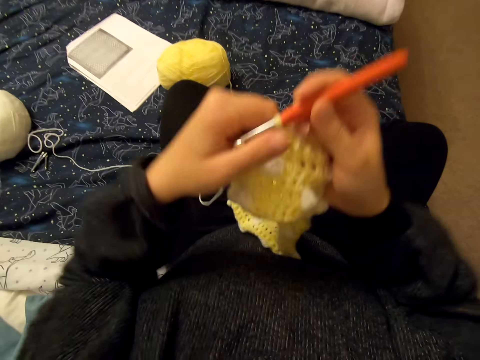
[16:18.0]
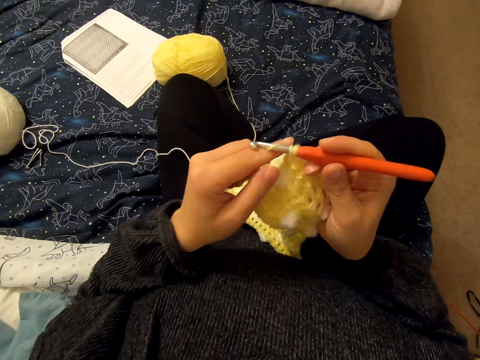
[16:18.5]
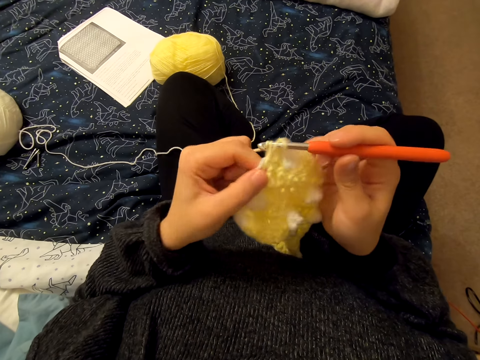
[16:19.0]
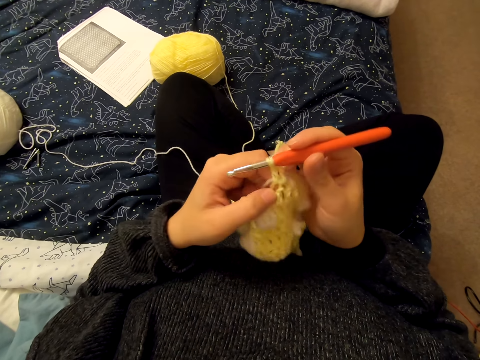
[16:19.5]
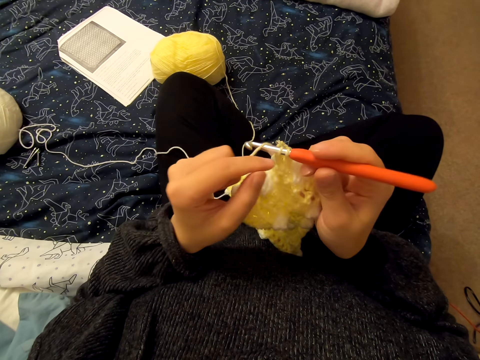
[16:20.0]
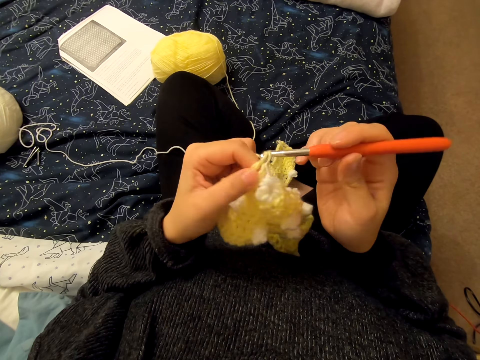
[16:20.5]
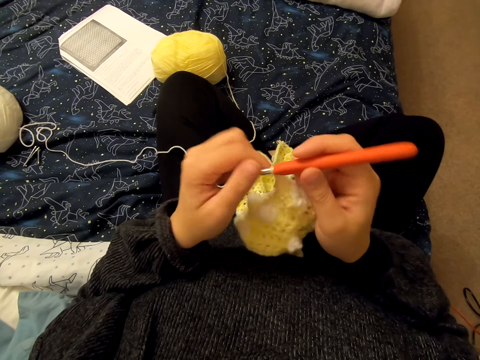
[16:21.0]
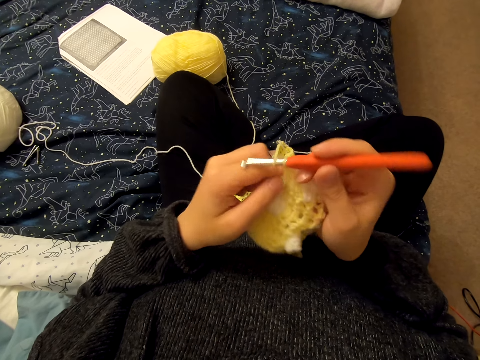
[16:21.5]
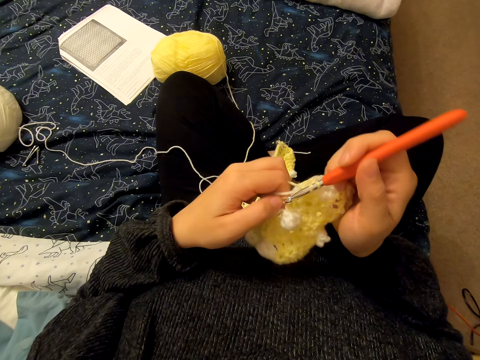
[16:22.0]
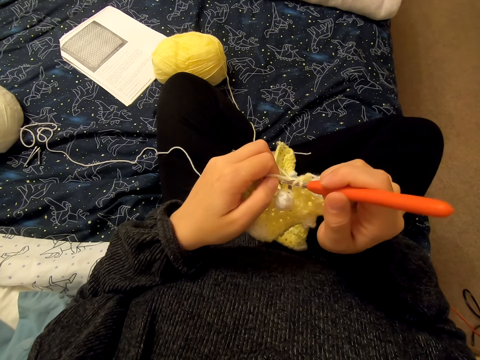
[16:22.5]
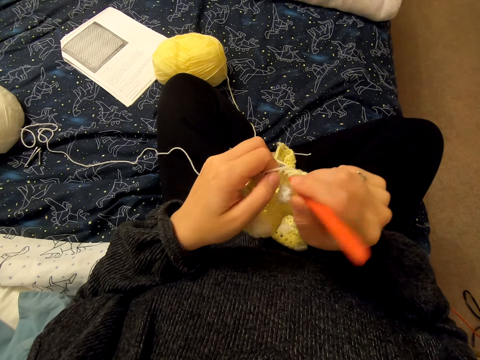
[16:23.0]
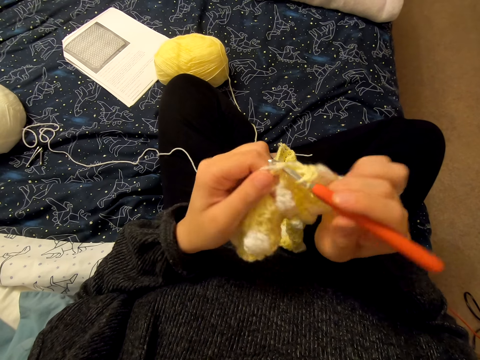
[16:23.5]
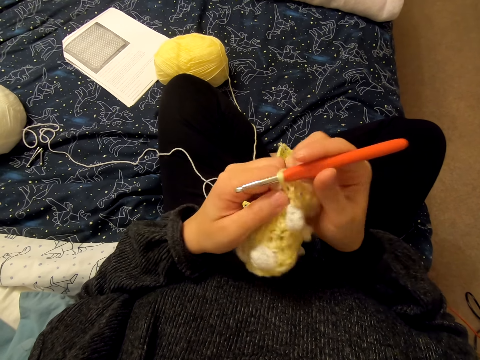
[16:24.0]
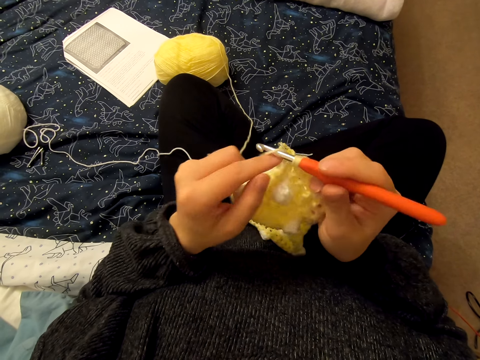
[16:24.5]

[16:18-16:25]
The camera wearer lifts the fabric. They lower the fabric. They knit the fabric.

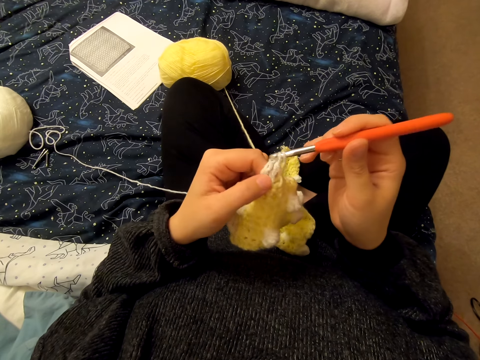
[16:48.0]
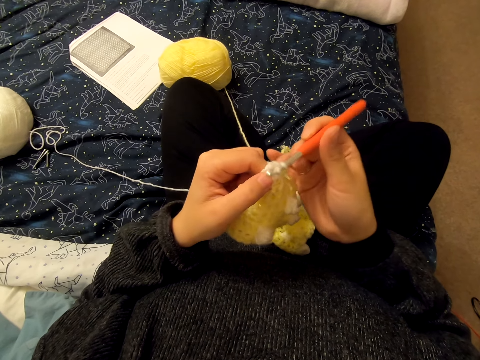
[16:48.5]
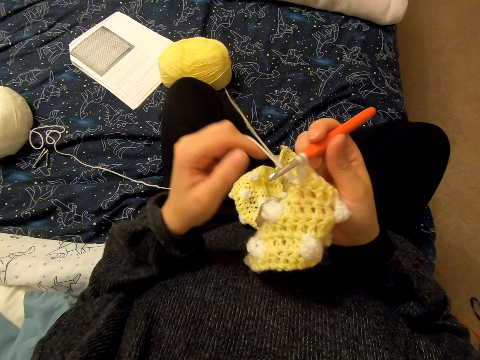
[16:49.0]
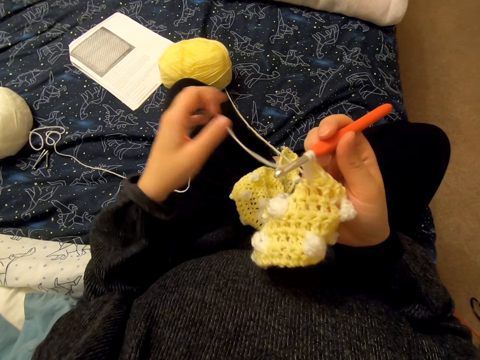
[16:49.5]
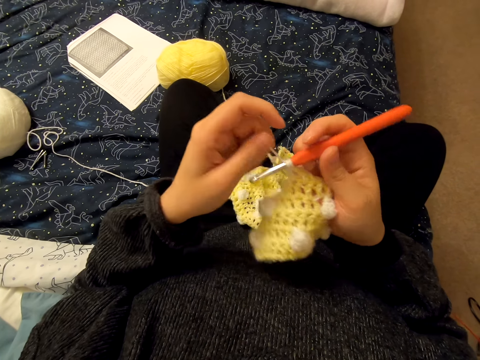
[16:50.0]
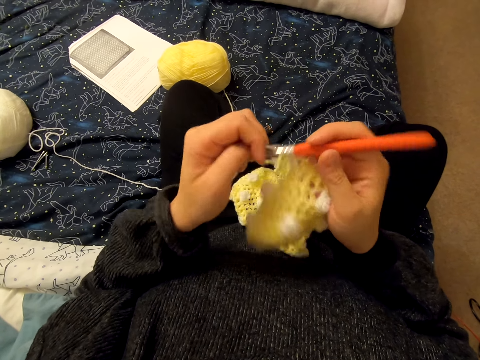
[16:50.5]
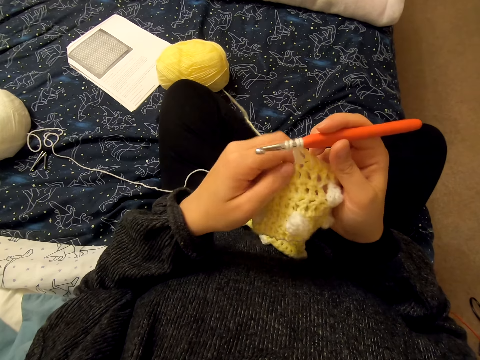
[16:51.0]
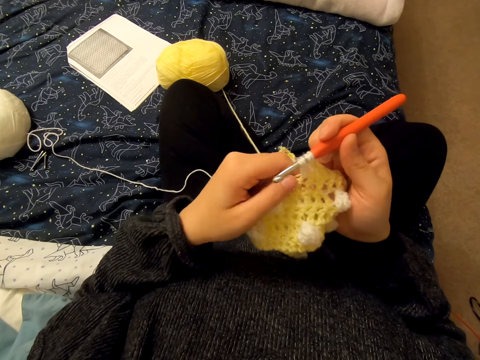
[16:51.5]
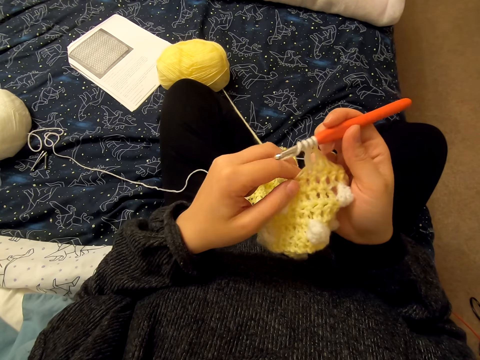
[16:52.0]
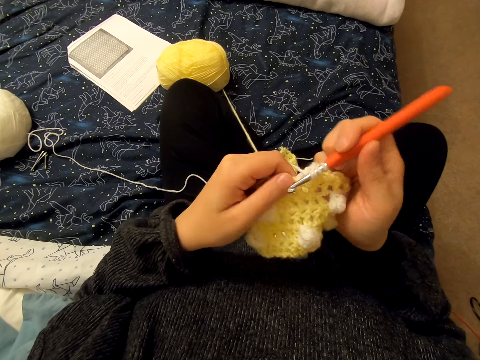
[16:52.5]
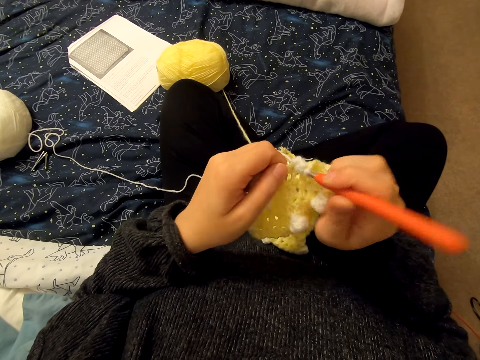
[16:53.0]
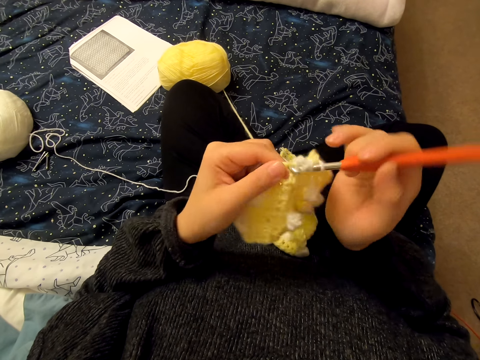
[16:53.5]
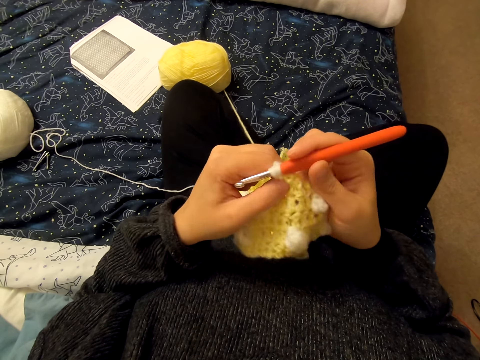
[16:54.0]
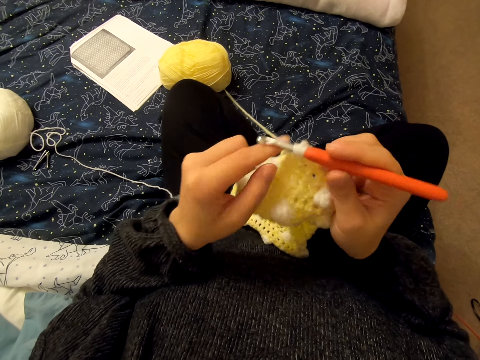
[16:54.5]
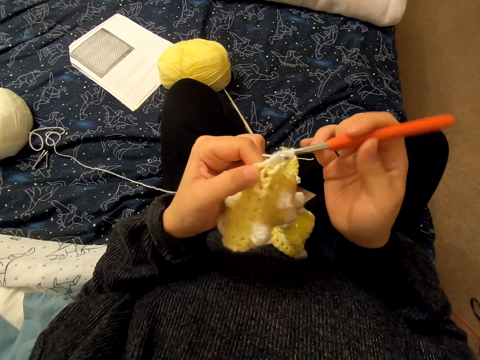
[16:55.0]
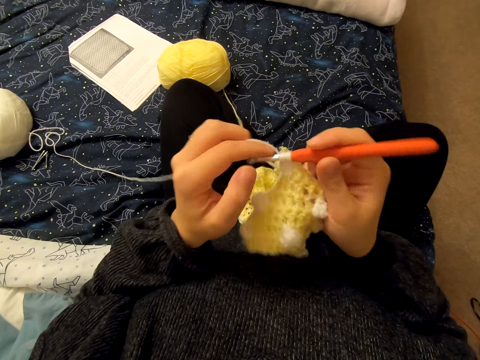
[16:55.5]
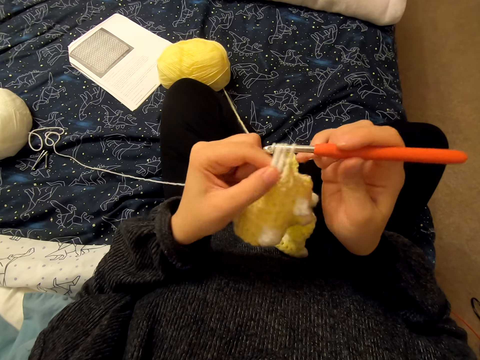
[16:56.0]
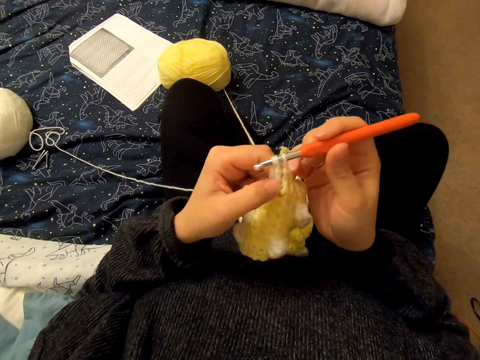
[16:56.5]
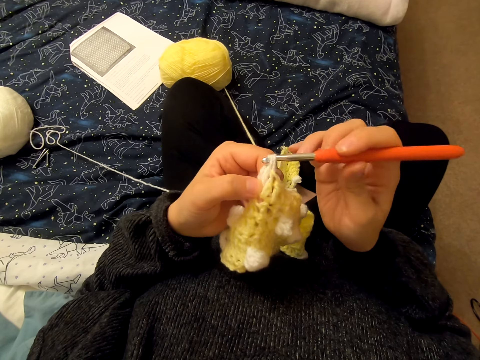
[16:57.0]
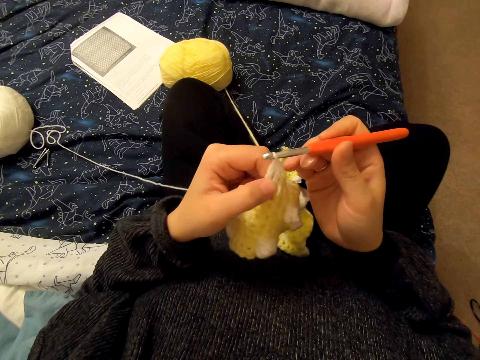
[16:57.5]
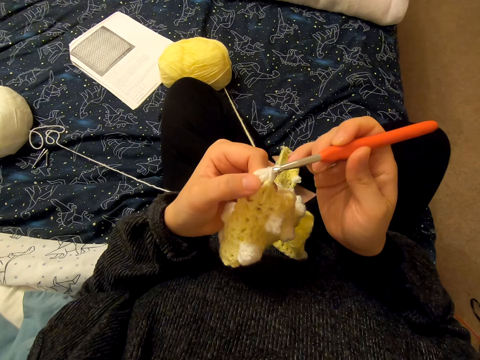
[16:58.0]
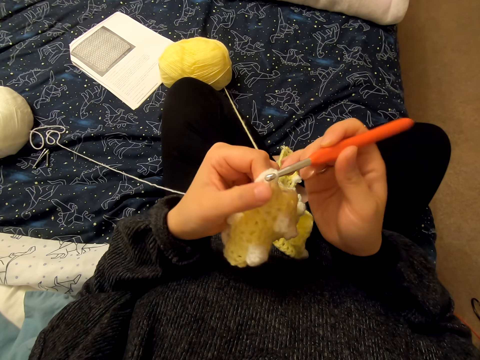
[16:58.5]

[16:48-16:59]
The camera wearer untwines the fabric. They loop a yarn on the knitting needle. They knit the fabric.

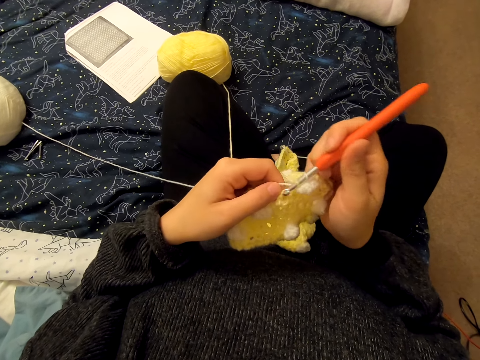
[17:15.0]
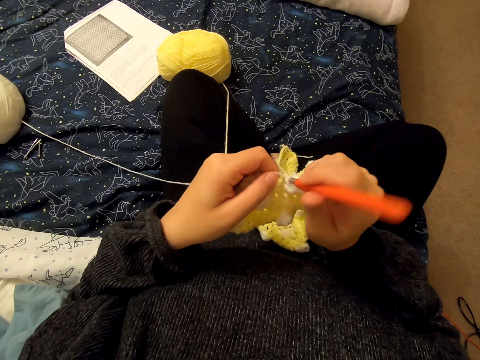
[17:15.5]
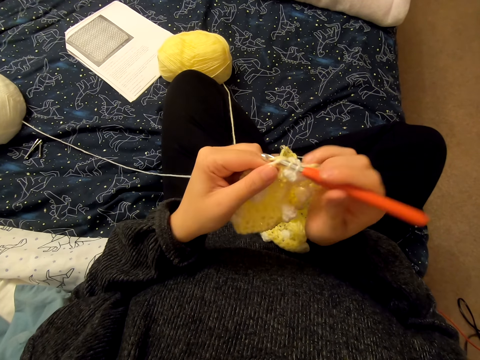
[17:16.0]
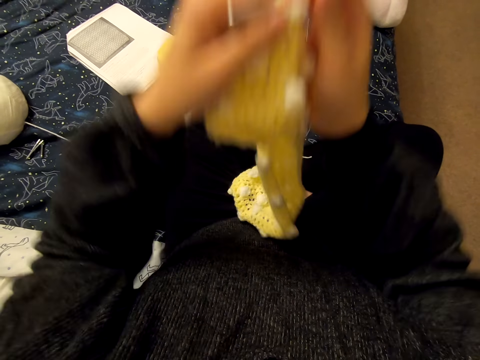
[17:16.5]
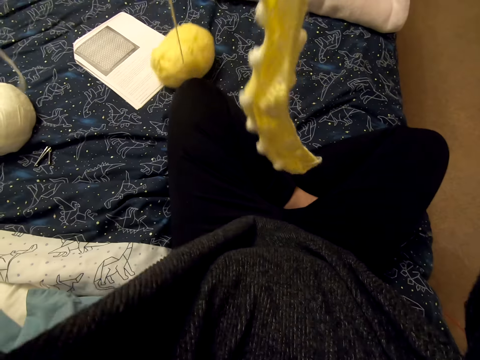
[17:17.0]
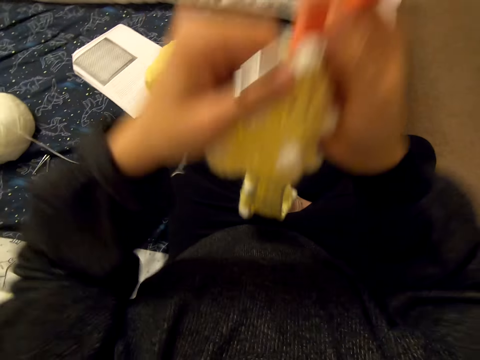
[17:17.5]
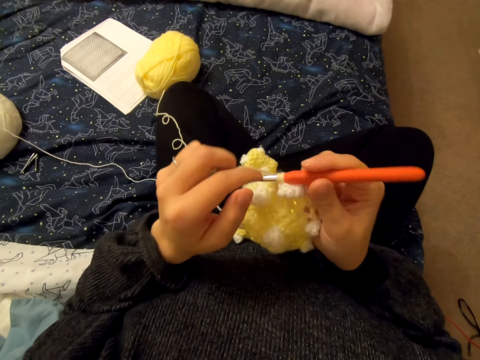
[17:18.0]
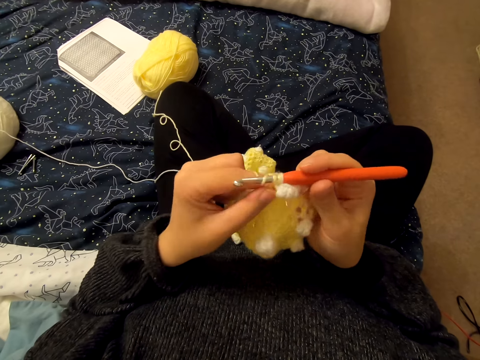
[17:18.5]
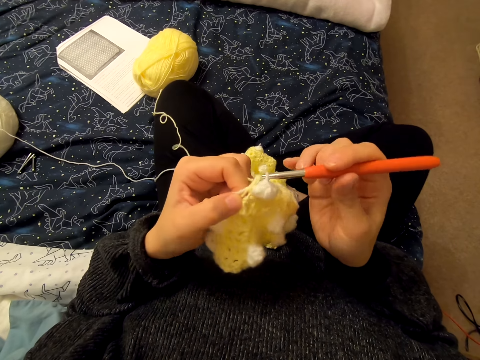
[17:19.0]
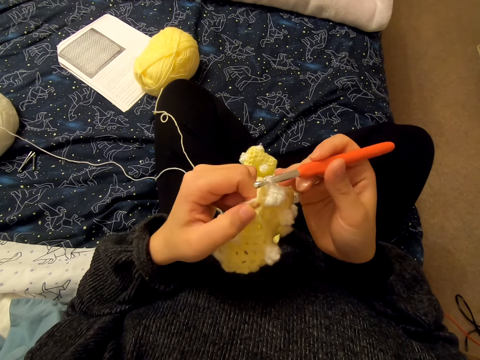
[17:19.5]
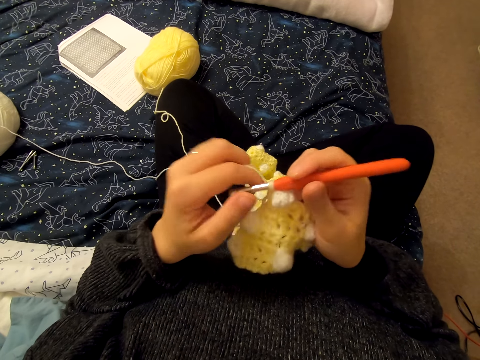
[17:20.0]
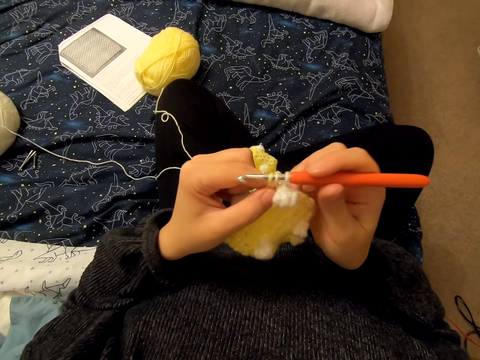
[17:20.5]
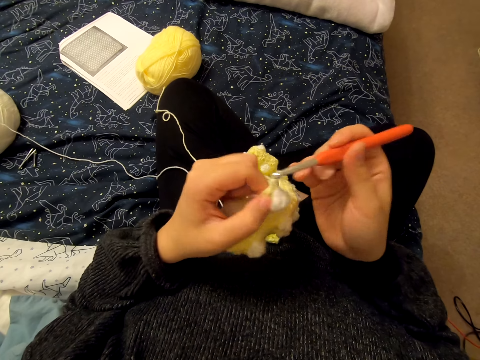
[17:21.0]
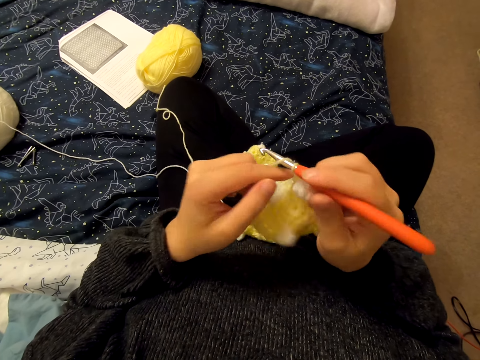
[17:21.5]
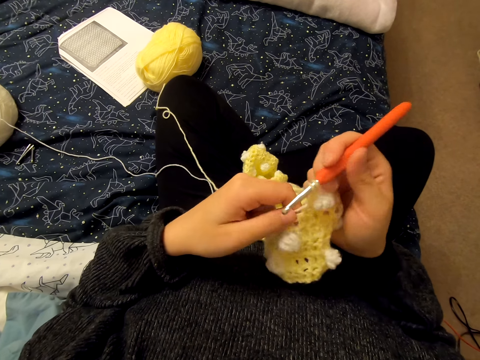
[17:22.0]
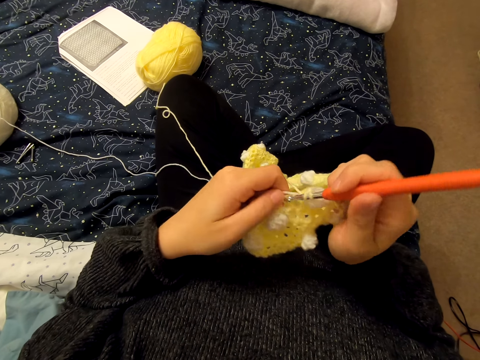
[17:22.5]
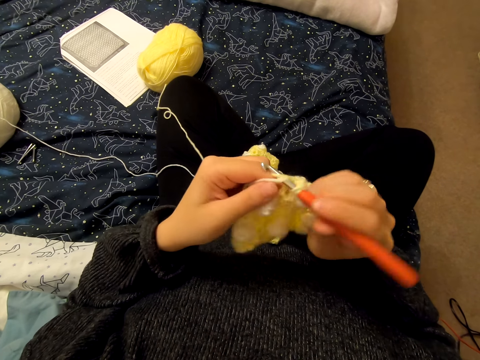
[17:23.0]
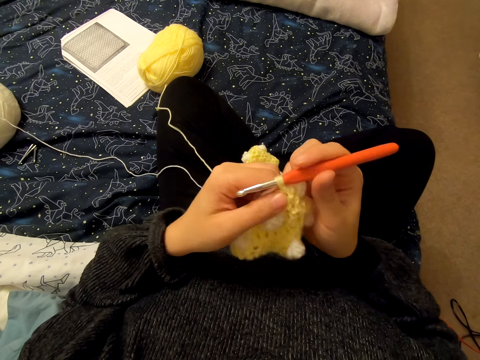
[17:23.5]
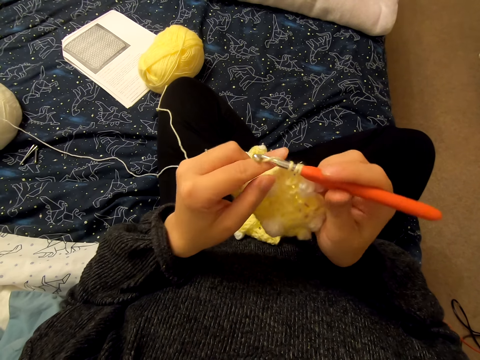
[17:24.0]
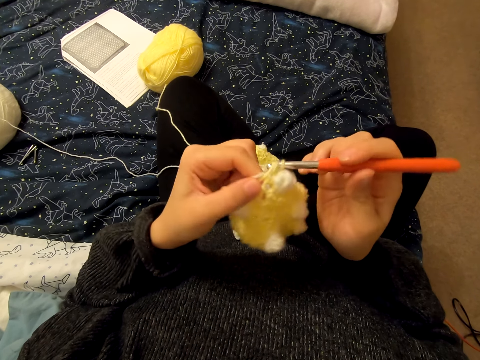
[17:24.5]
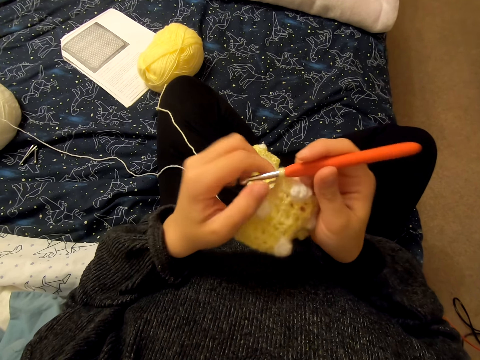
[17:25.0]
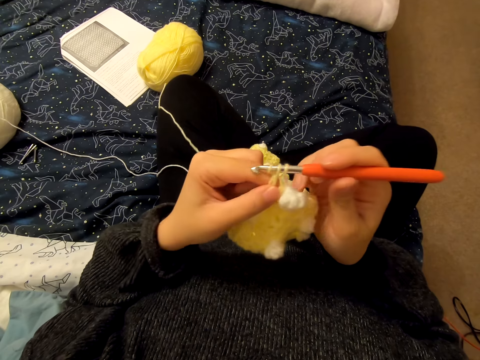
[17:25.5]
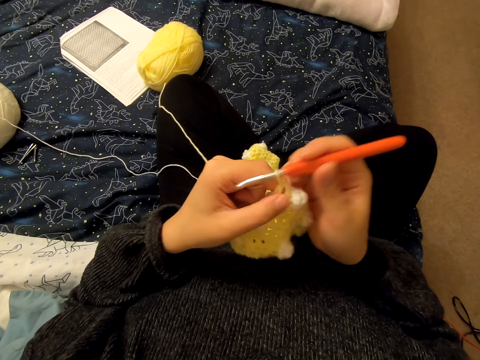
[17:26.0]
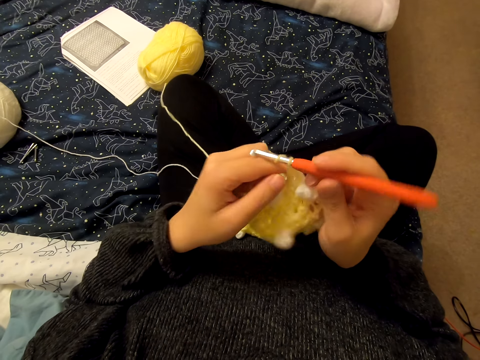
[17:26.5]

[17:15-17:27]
The camera wearer lifts the fabric and lowers the fabric. They loop a yarn on the knitting needle and knit the fabric.
